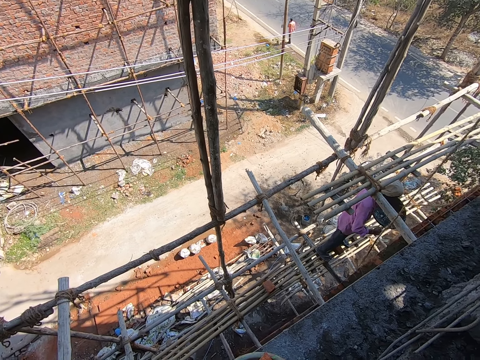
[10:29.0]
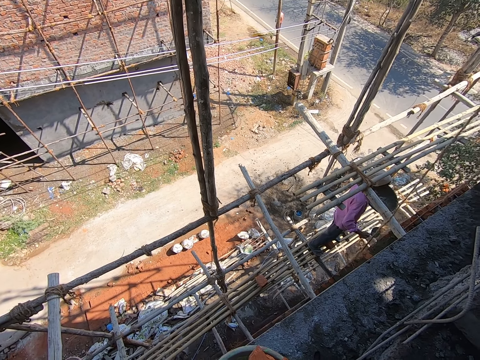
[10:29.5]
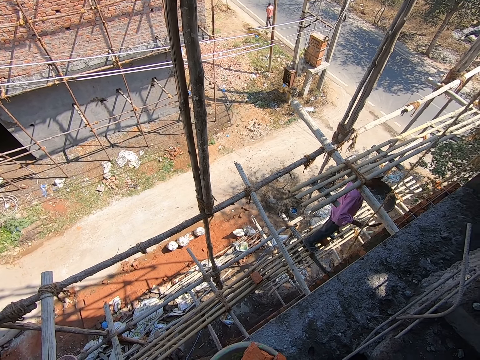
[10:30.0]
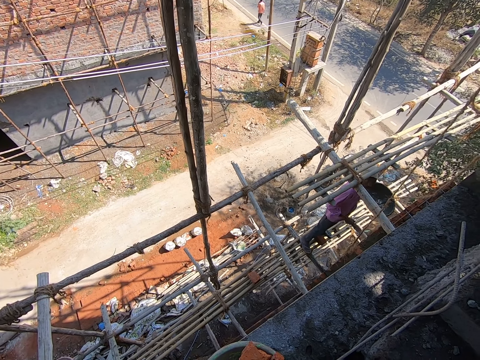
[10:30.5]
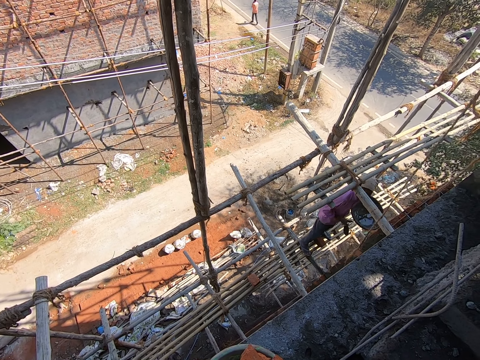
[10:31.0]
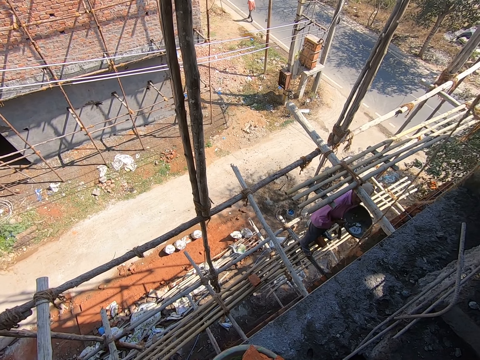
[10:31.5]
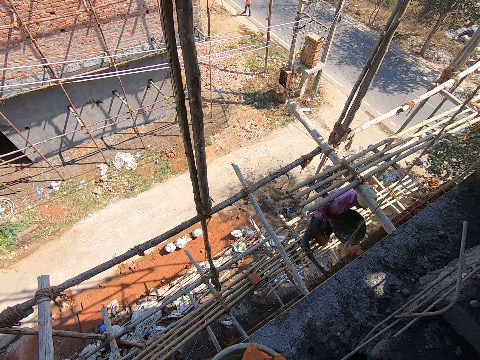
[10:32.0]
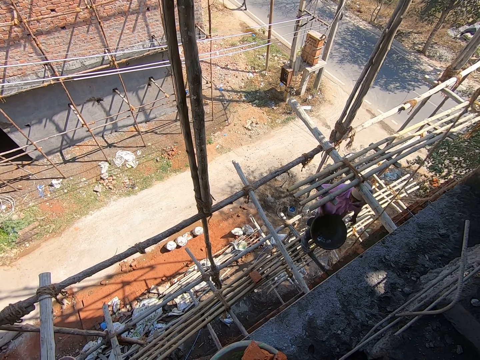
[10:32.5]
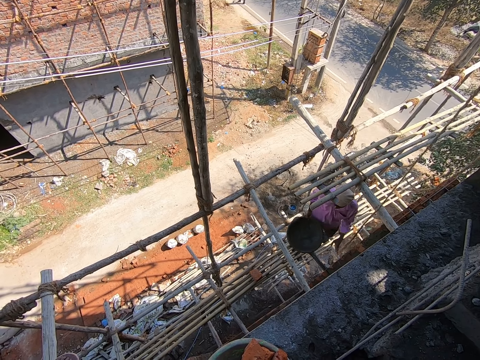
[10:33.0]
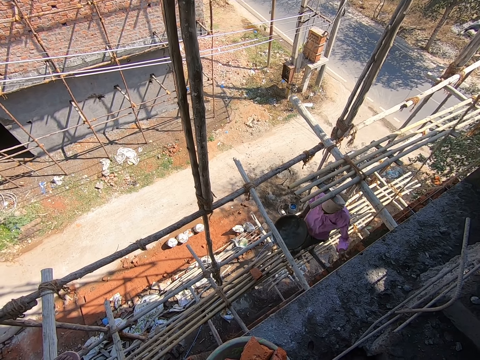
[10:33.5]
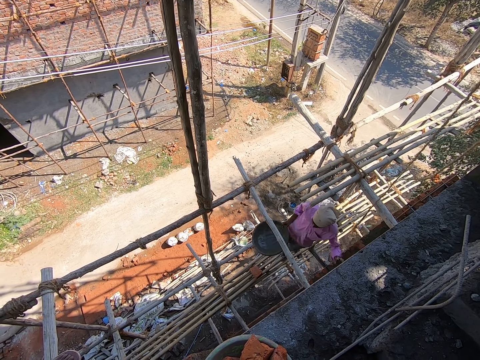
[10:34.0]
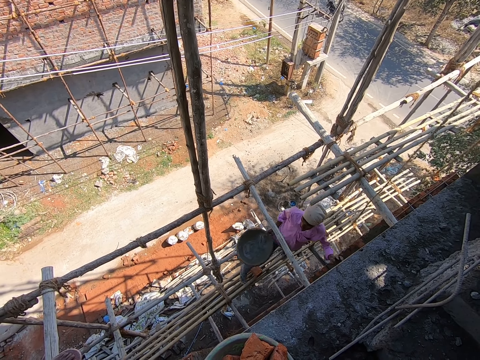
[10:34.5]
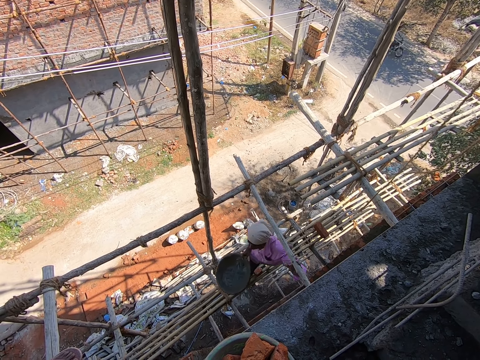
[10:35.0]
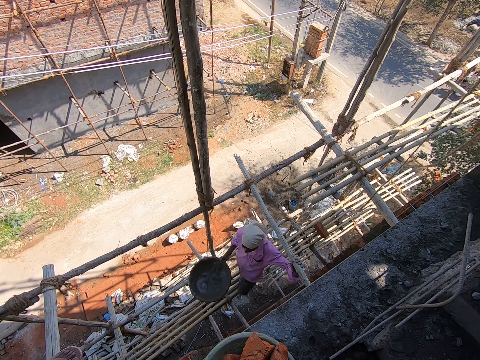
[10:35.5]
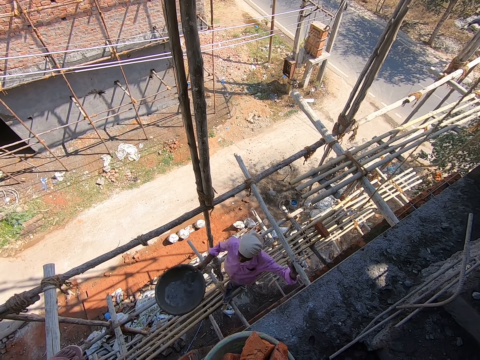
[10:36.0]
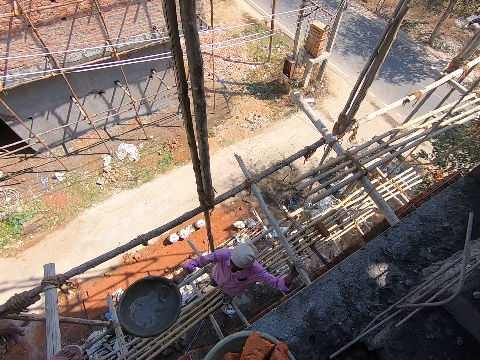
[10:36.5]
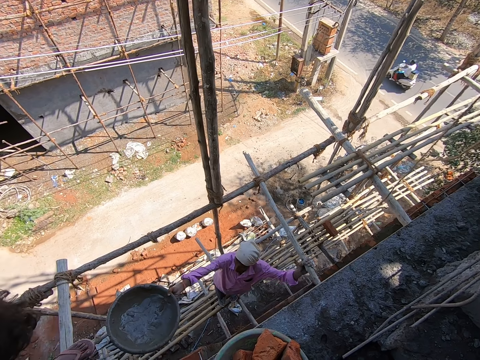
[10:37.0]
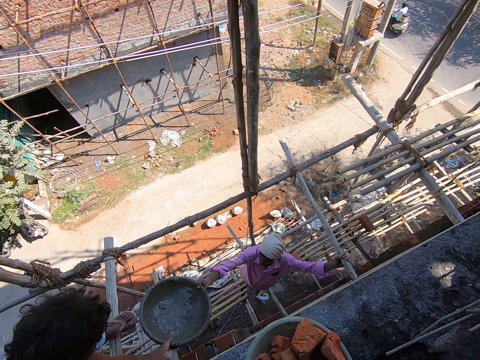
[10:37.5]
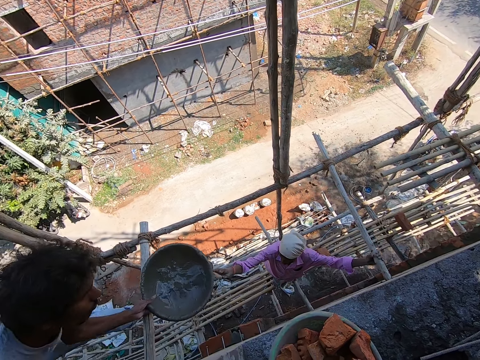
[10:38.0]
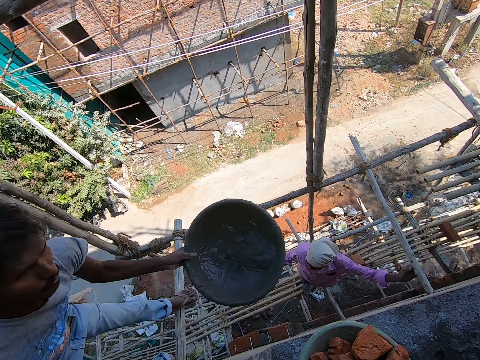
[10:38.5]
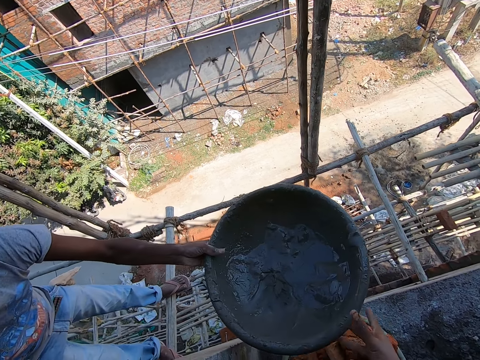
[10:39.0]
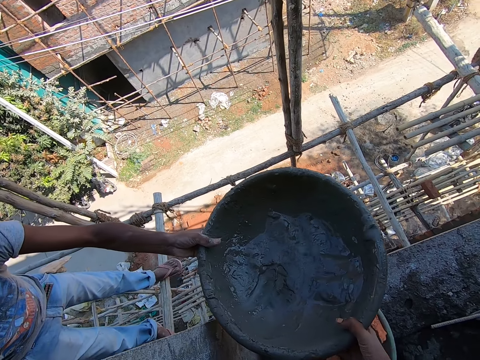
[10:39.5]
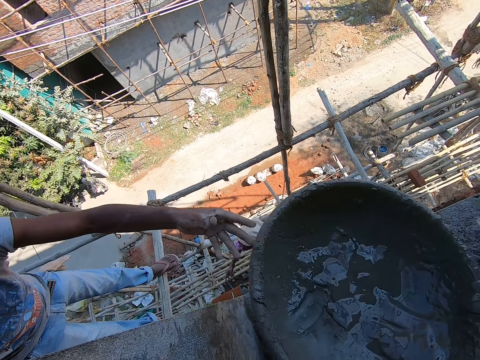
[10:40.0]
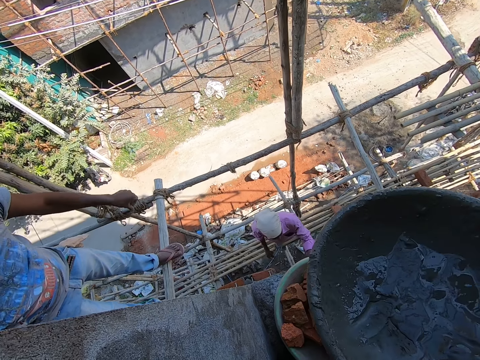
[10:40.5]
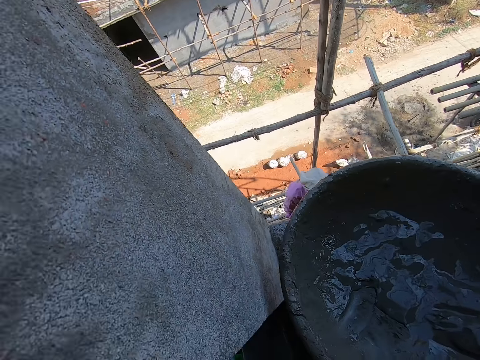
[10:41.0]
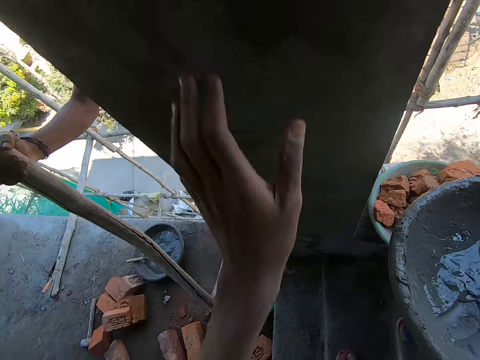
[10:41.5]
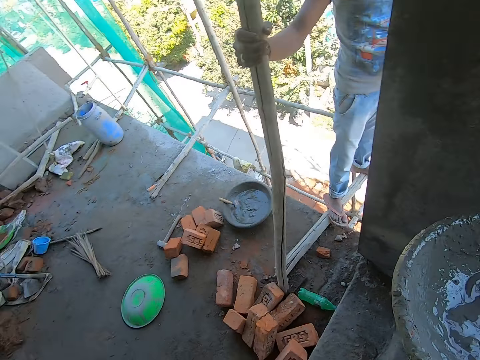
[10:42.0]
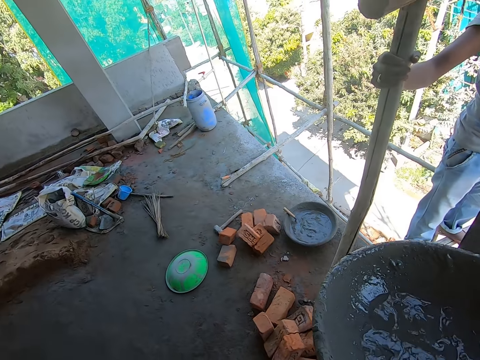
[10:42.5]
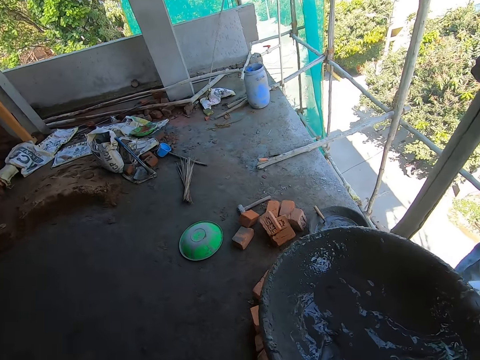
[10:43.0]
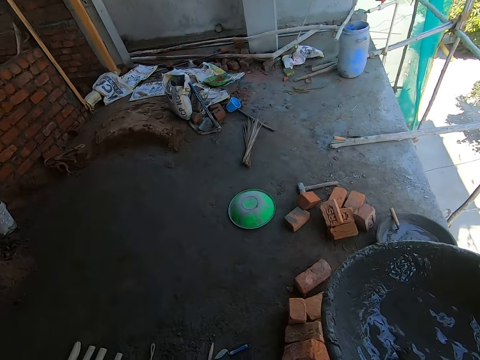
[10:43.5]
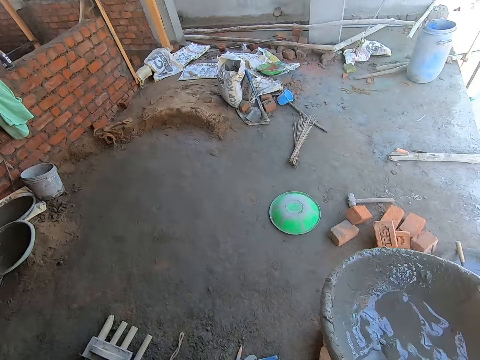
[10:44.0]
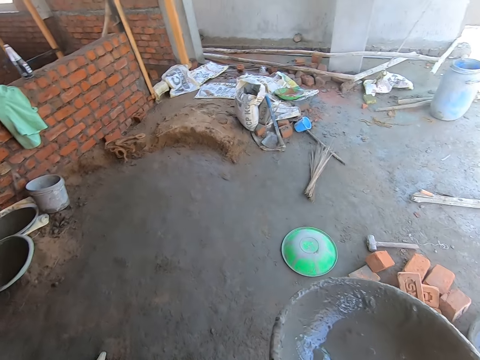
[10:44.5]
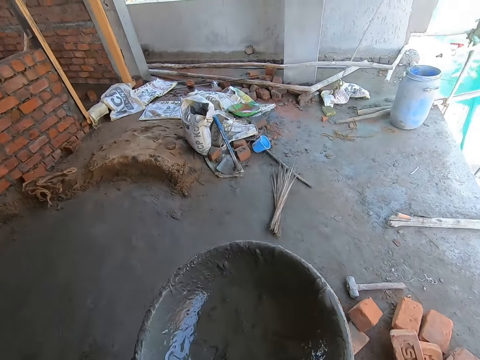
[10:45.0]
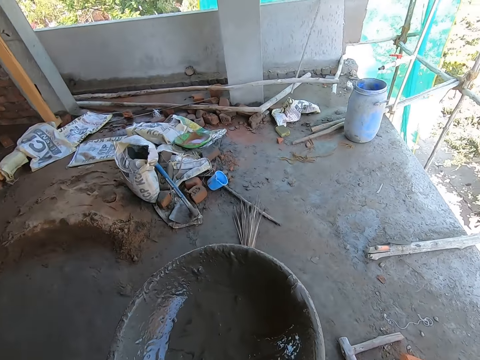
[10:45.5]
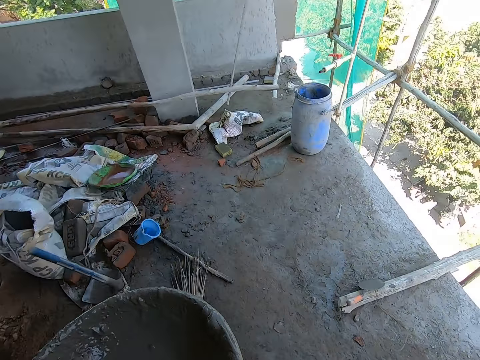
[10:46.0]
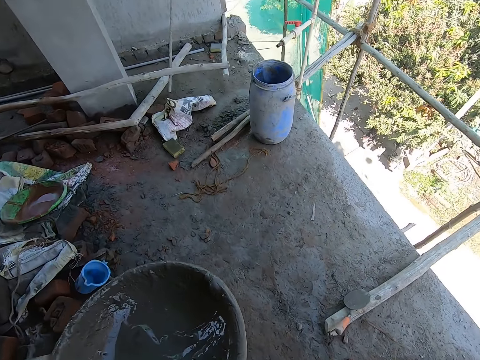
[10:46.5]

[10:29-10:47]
A man passes the head pan in his left hand to his right hand. The man passes the head pan in his right hand to another man. The camera wearer receives the head pan from the other man with his right hand. He walks. He passes the head pan in his right hand to his left hand.

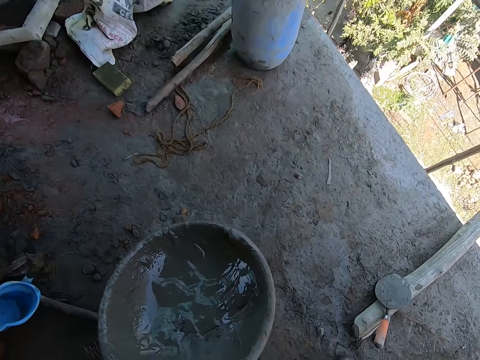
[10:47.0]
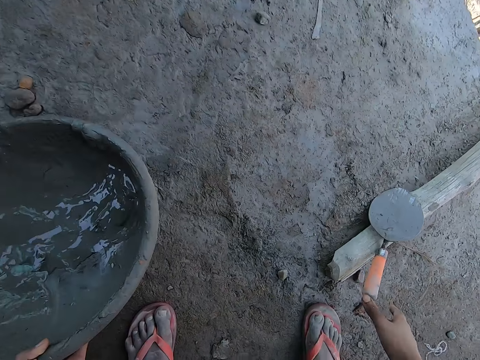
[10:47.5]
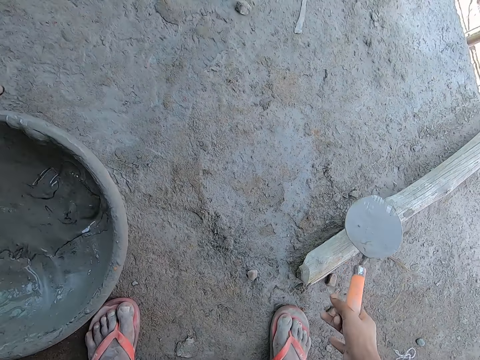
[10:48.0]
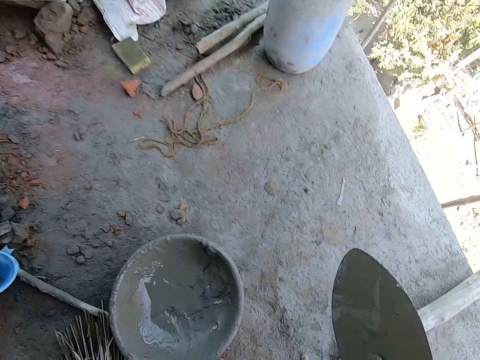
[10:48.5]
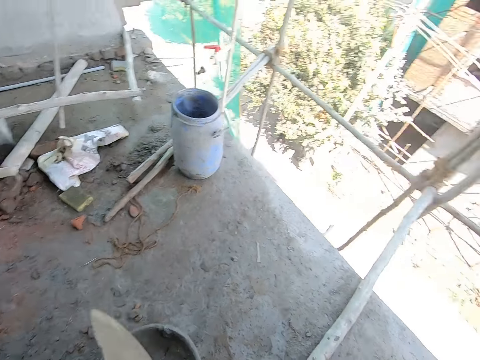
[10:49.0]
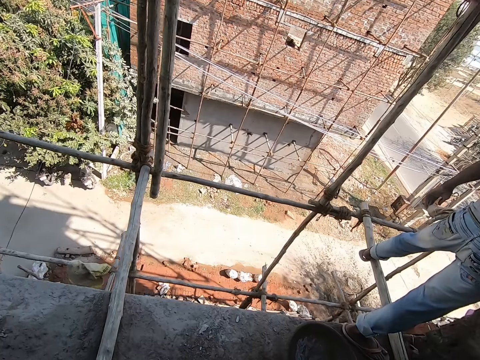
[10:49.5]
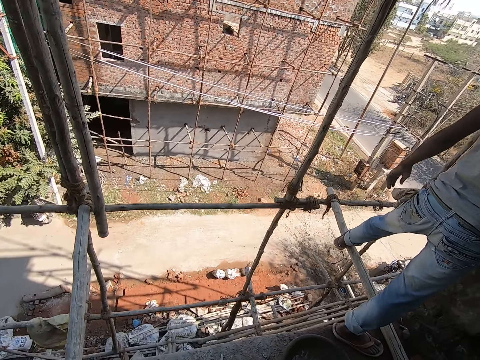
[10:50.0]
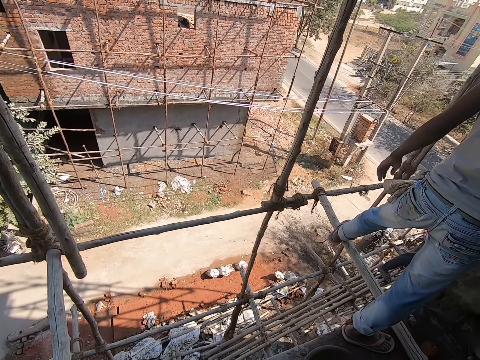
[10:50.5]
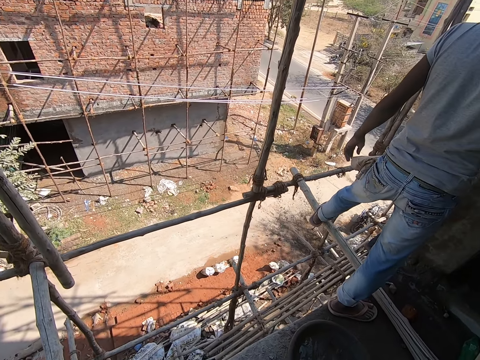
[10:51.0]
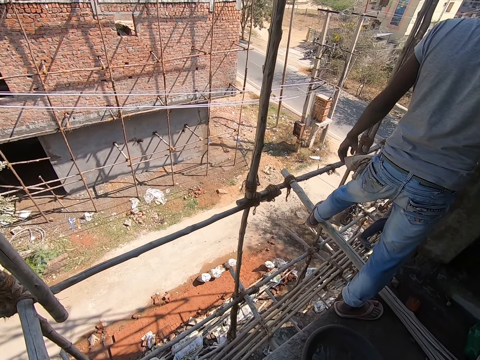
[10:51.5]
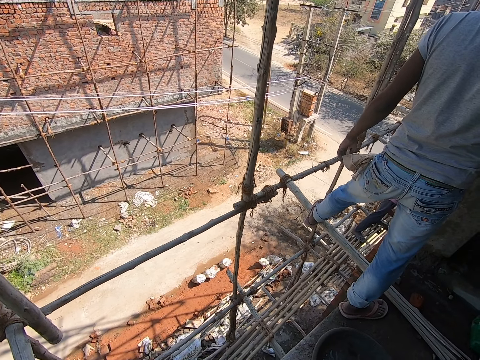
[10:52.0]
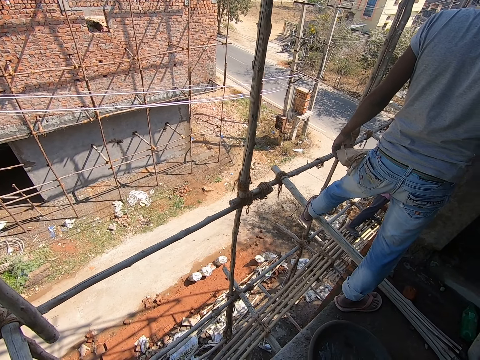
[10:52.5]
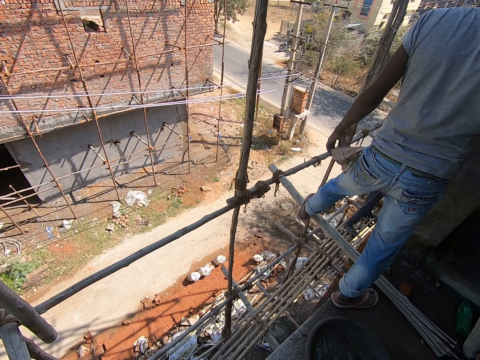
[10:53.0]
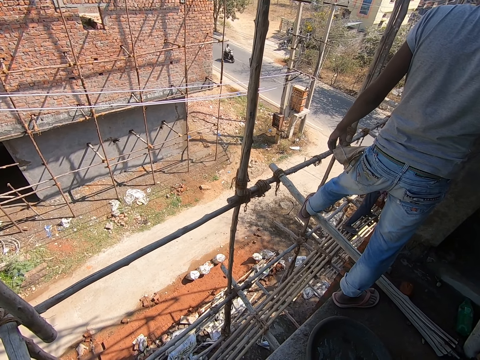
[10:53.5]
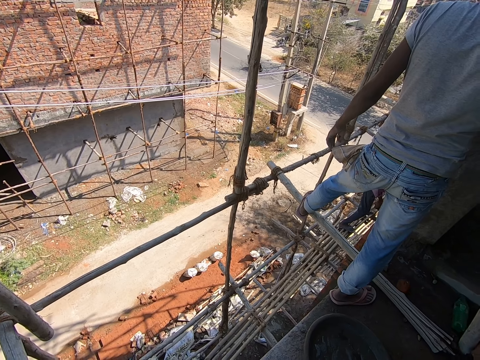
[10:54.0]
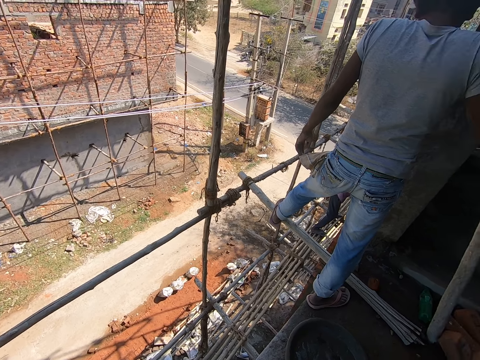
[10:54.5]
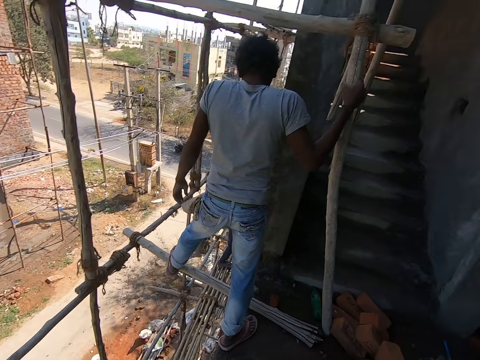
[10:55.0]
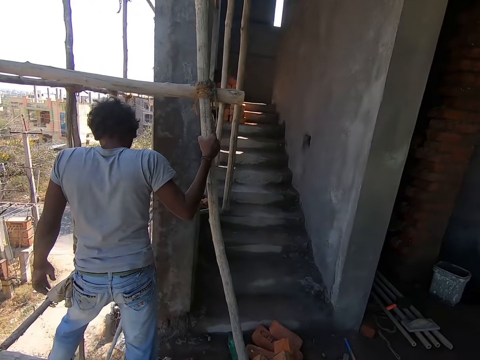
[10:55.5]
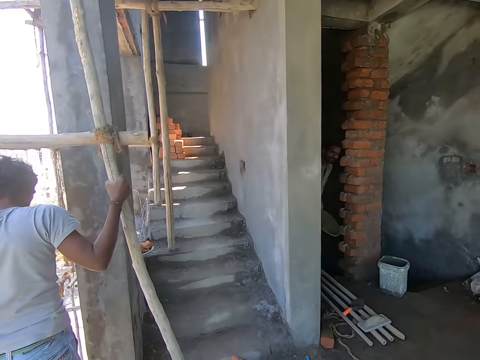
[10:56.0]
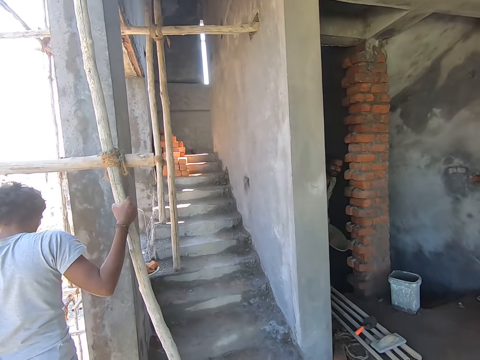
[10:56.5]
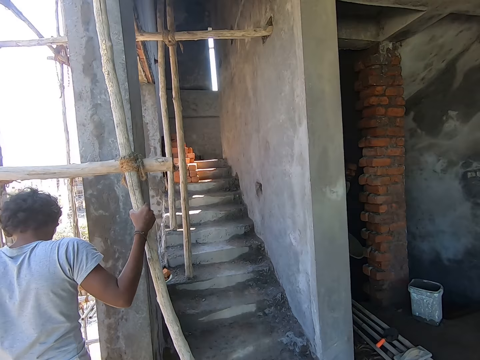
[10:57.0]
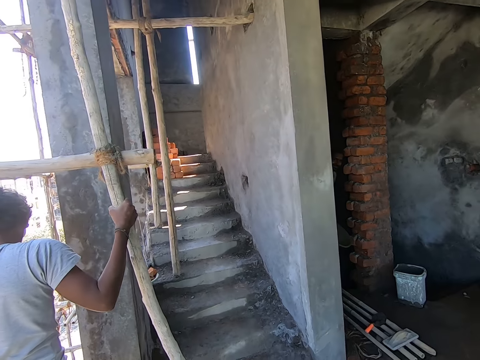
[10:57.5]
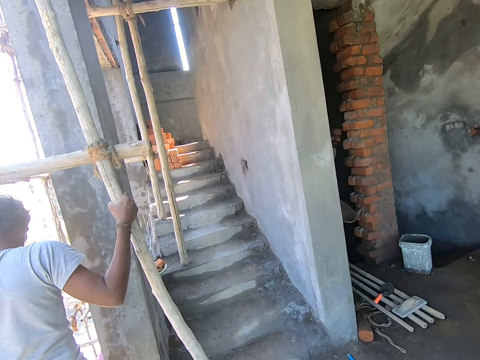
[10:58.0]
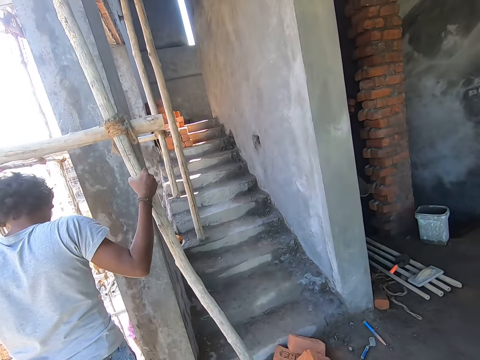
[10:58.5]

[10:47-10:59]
The camera wearer drops the head pan in his left hand on the ground. He picks up a trowel on the ground with his right hand. He speaks to a man.
